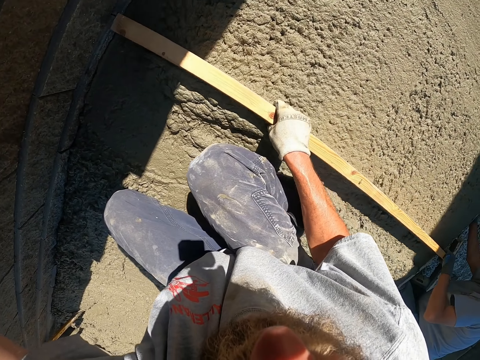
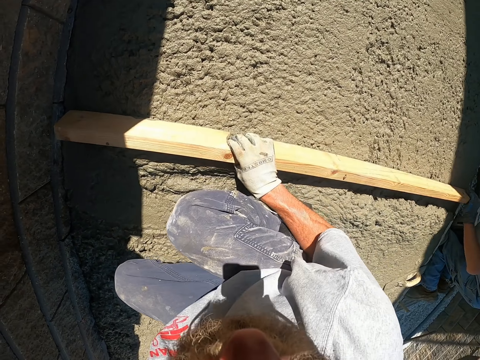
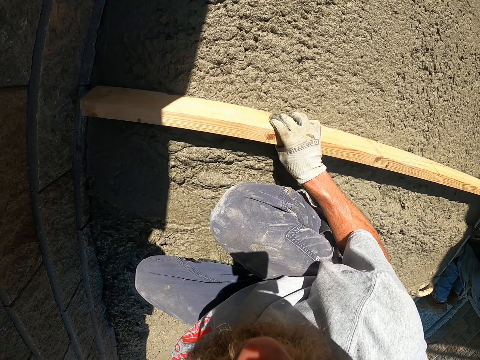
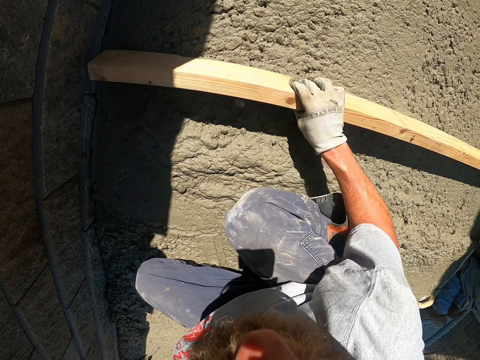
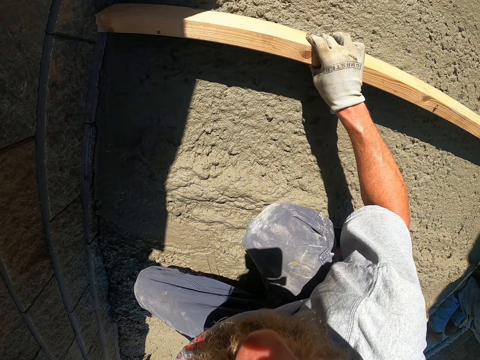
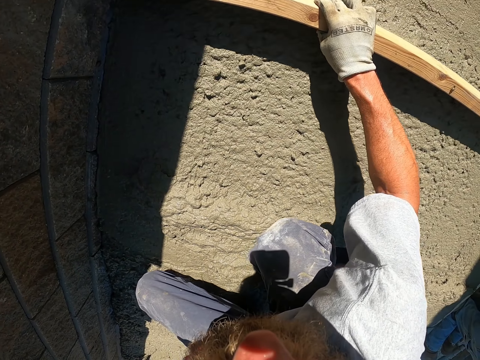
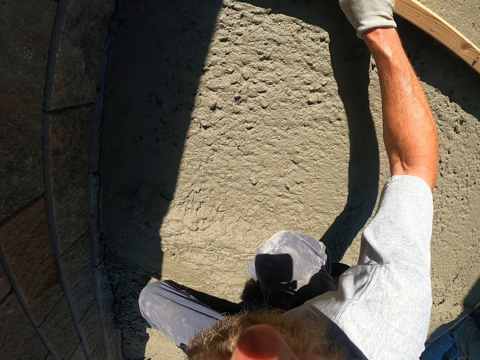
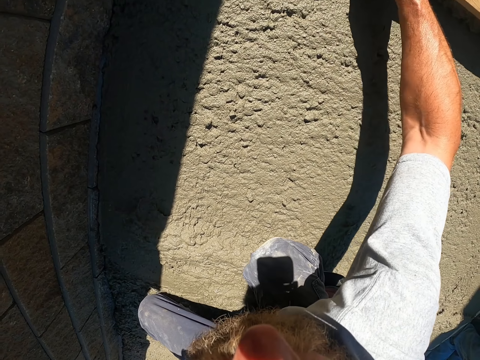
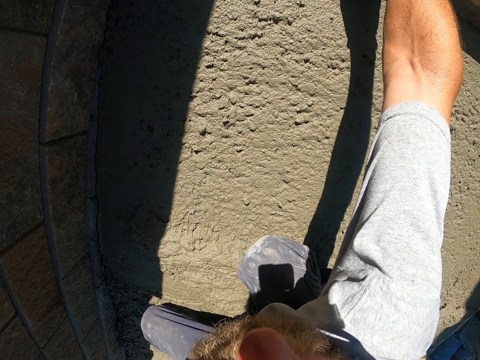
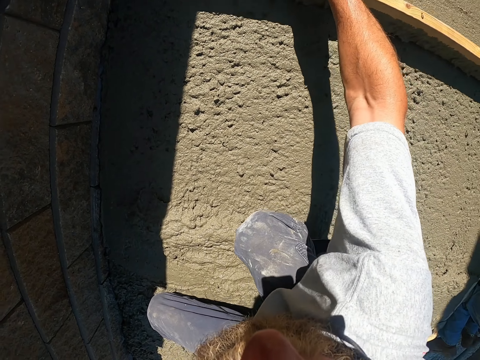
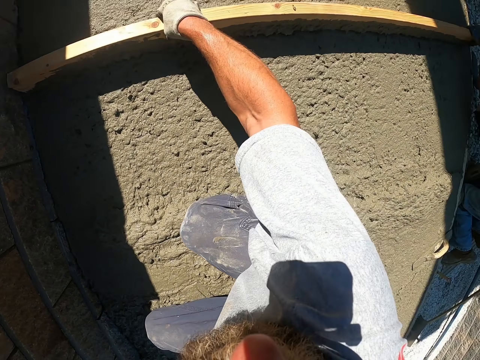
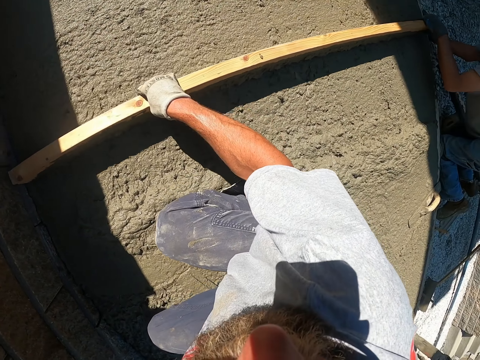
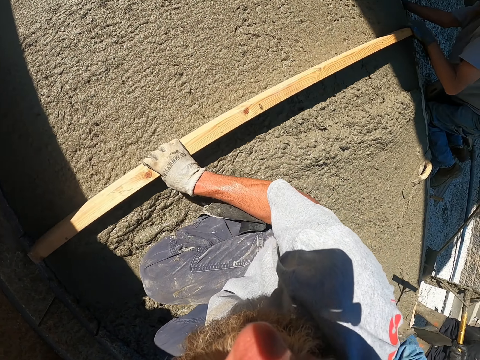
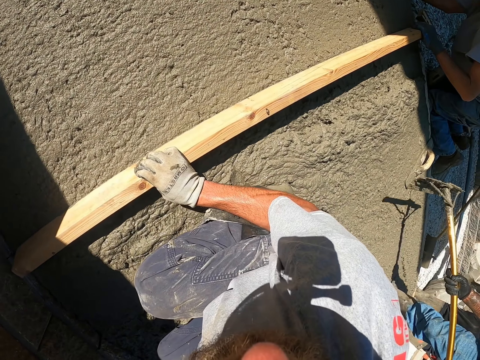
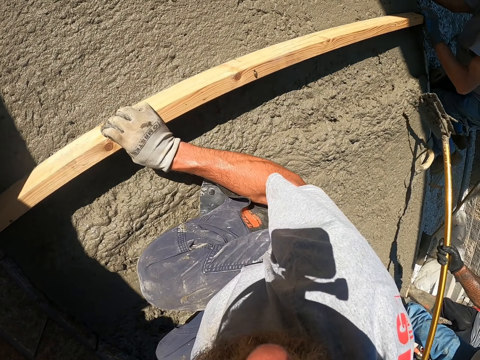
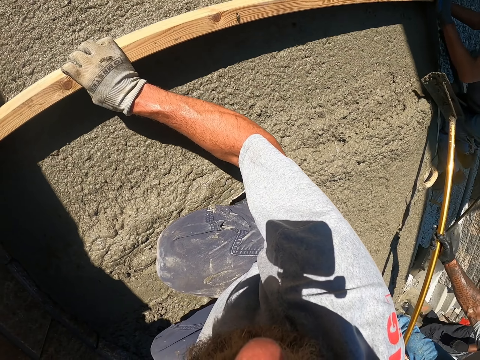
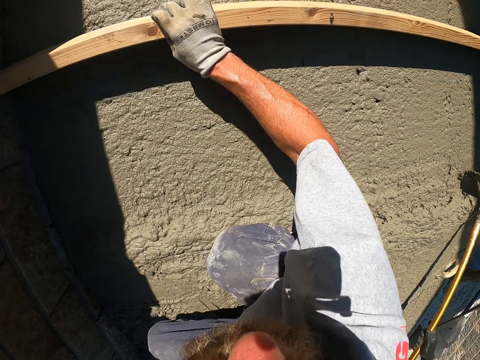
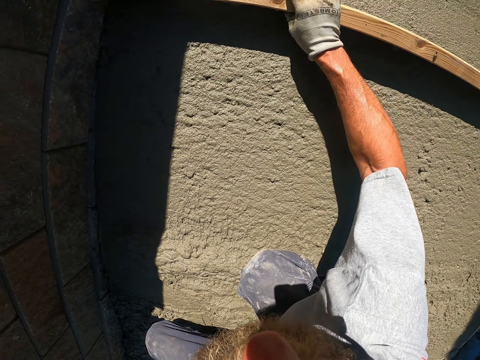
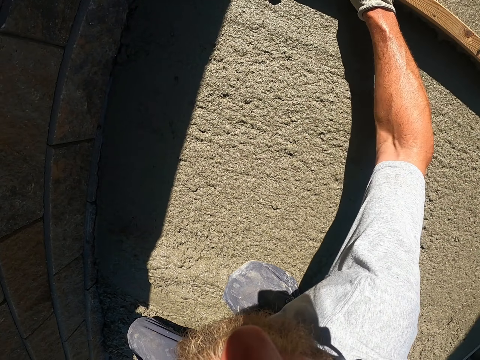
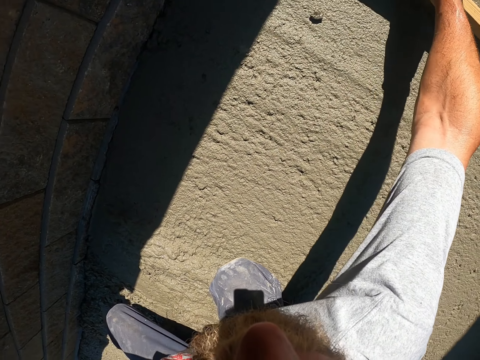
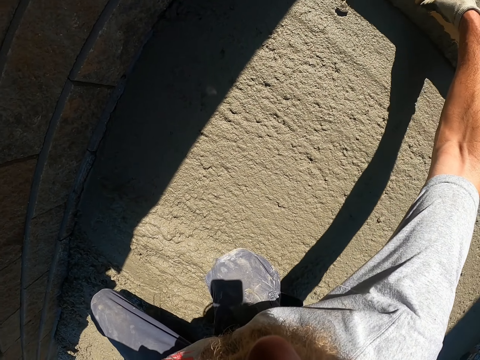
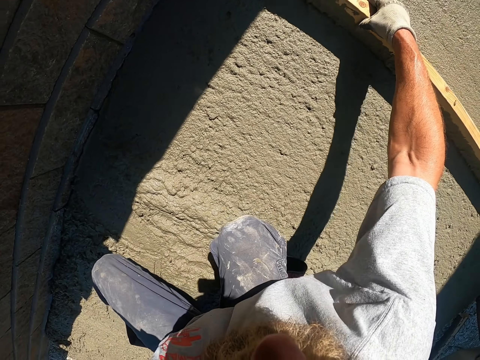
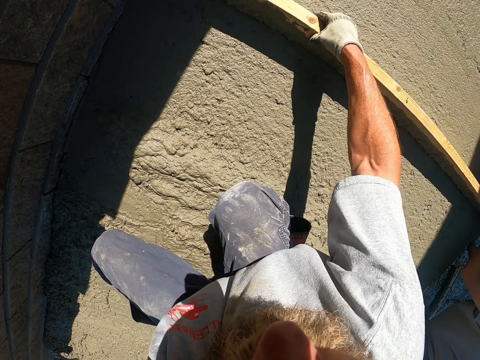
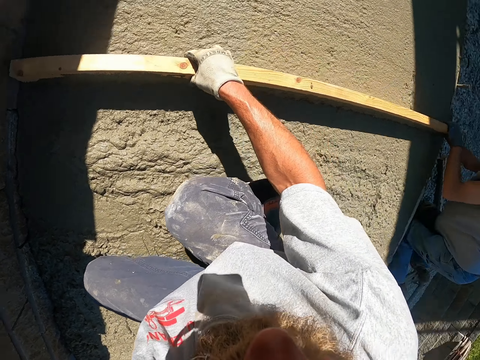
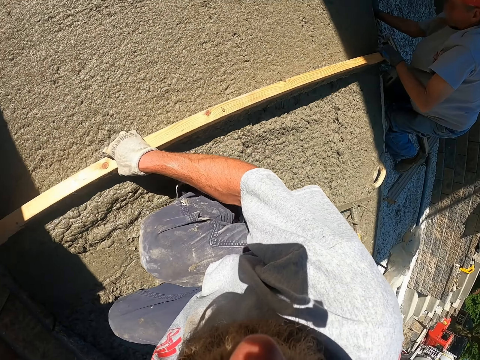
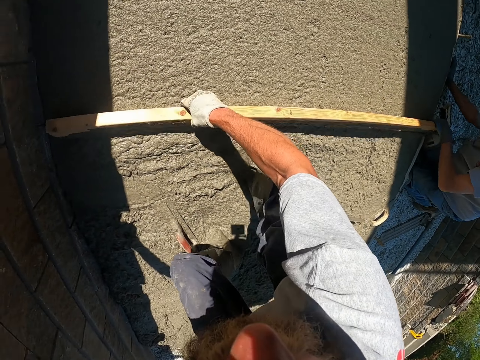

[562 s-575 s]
A person uses a rack to spread the cement. The camera wearer uses a wooden screed to flatten the cement.

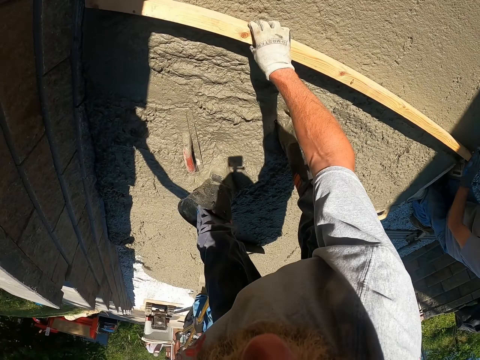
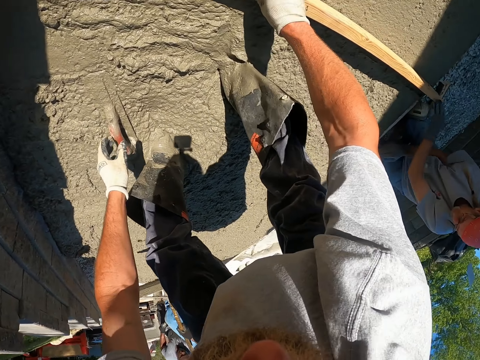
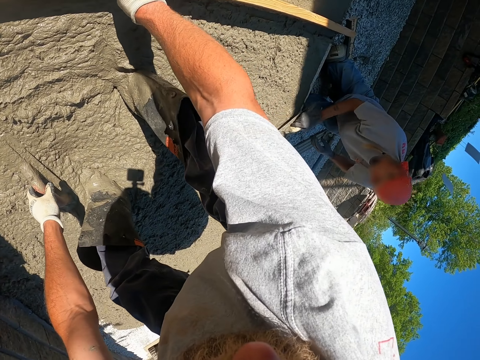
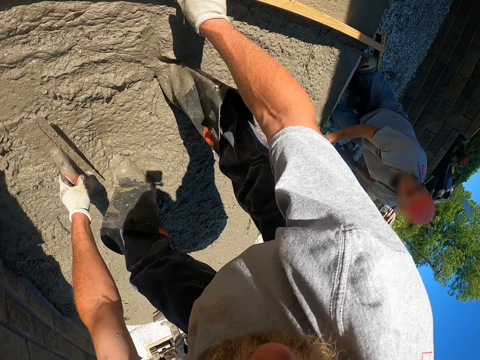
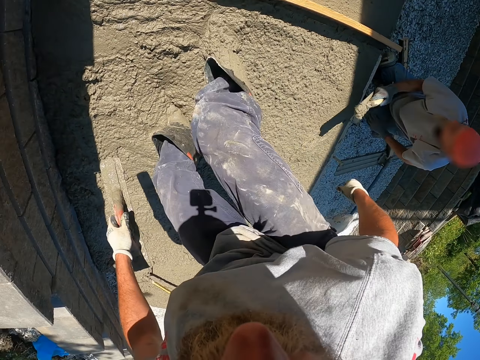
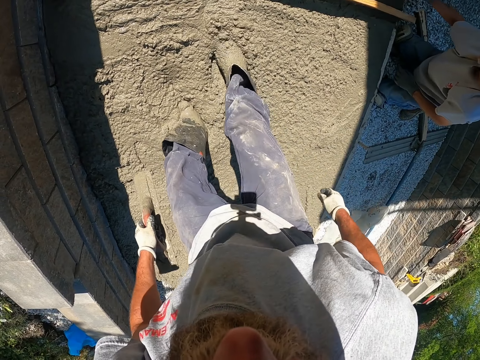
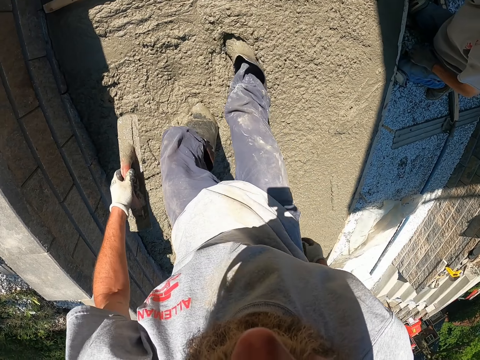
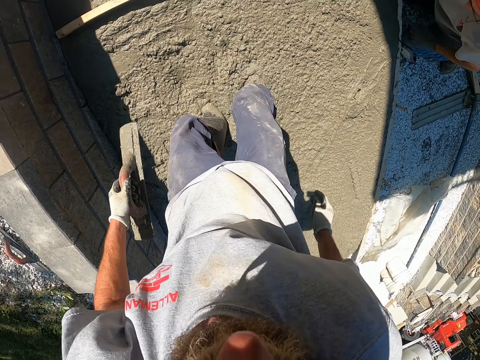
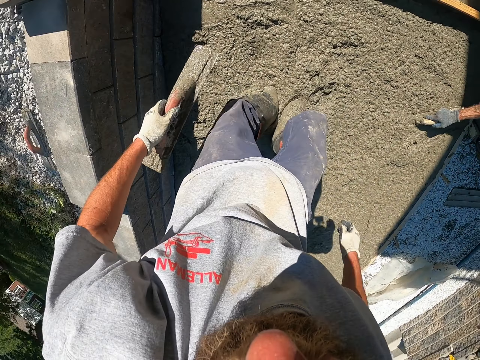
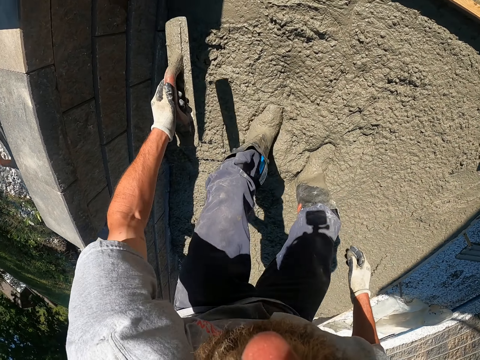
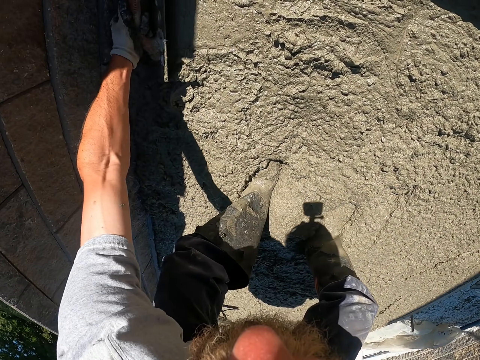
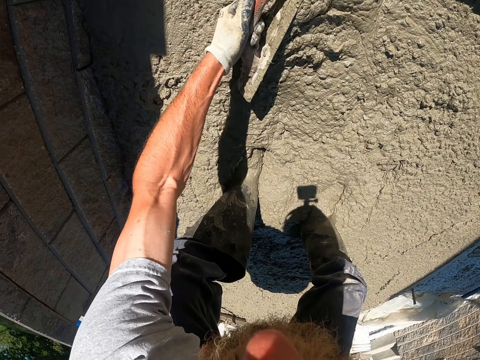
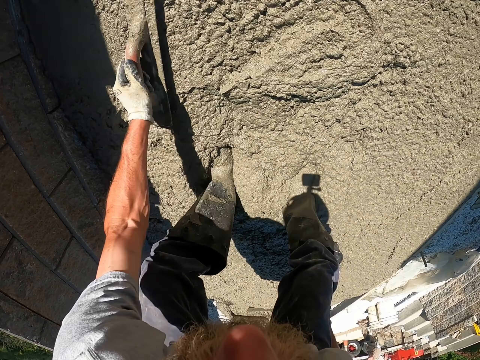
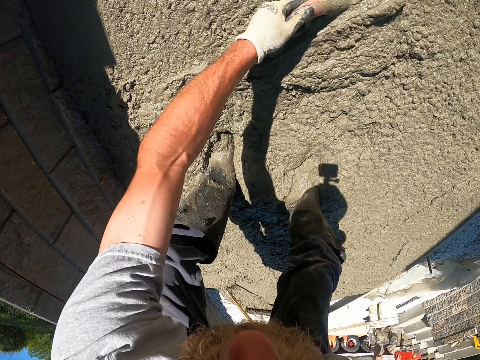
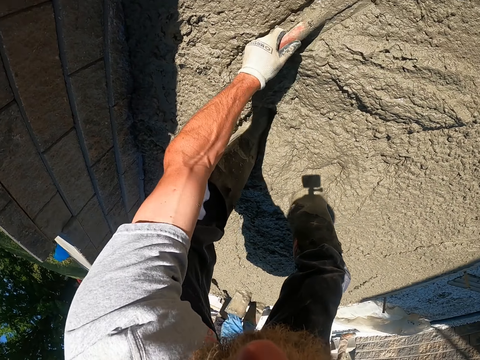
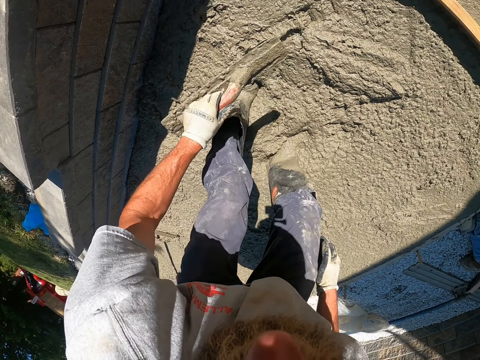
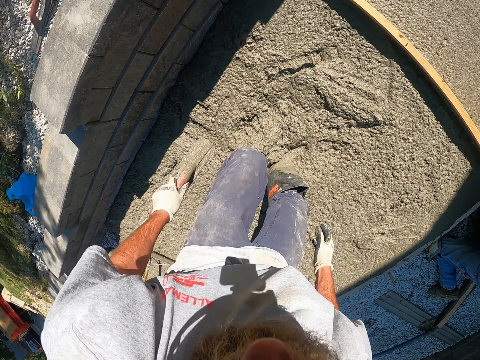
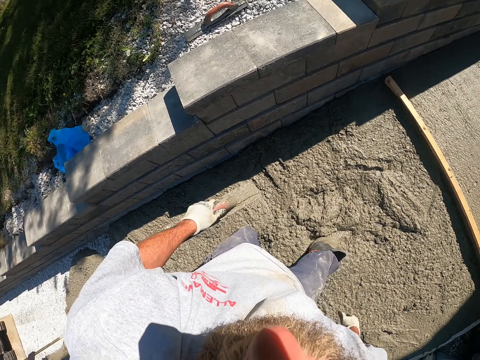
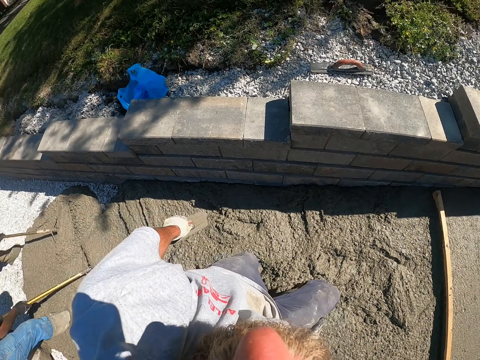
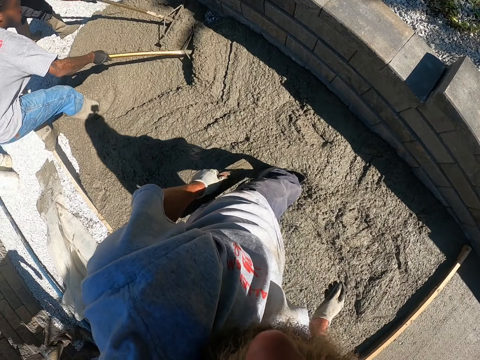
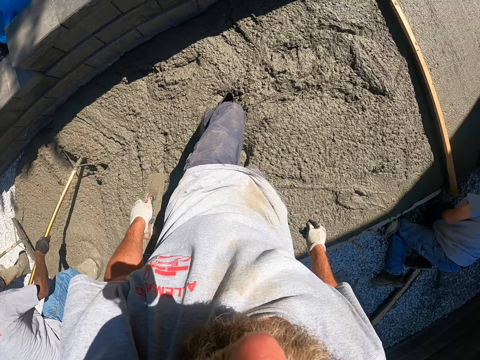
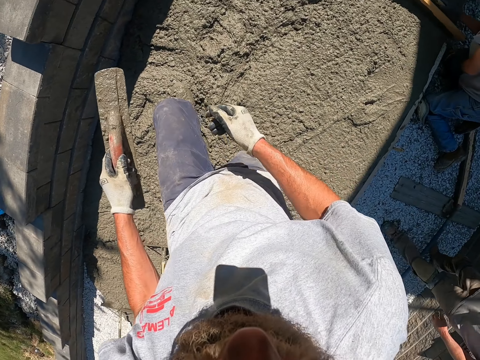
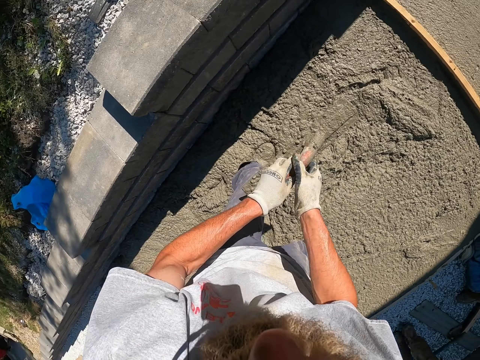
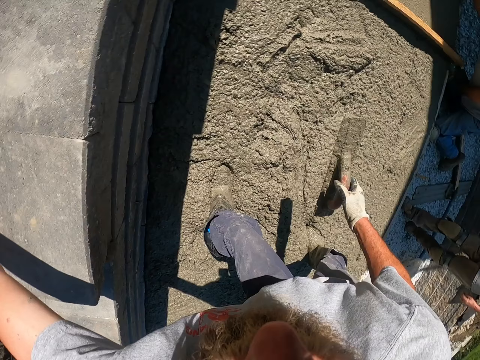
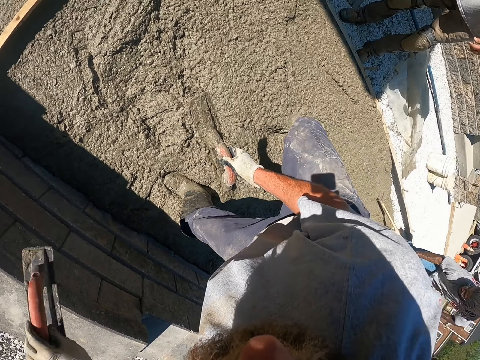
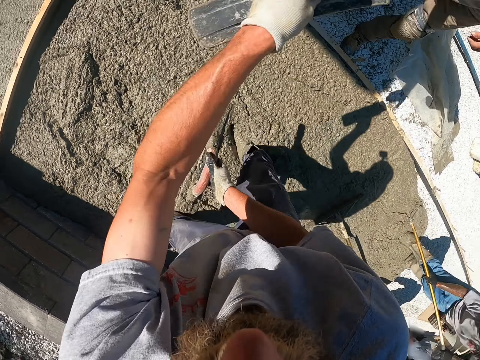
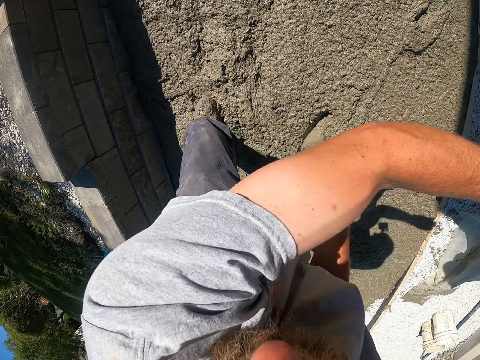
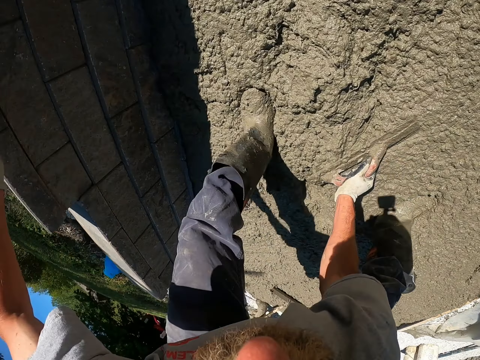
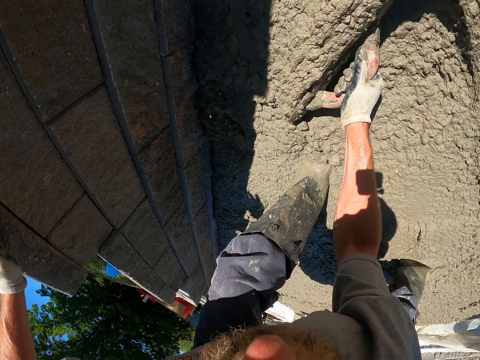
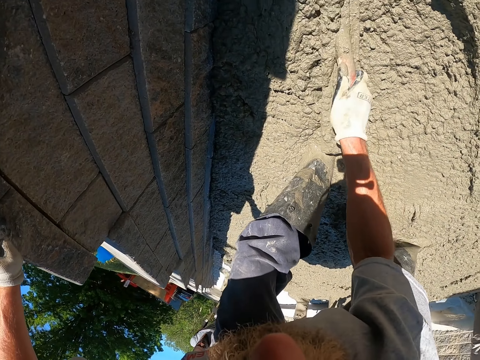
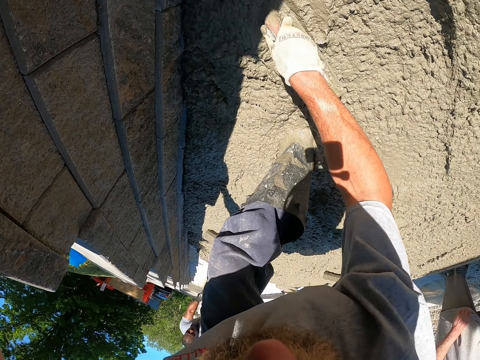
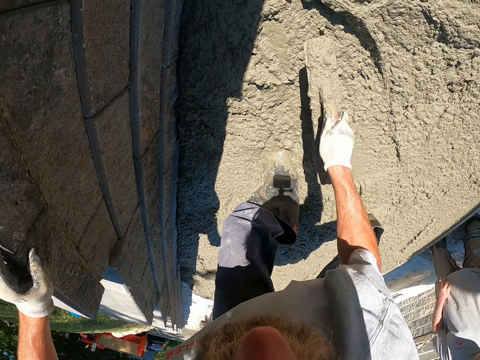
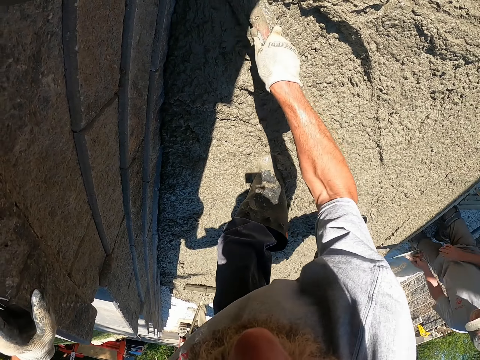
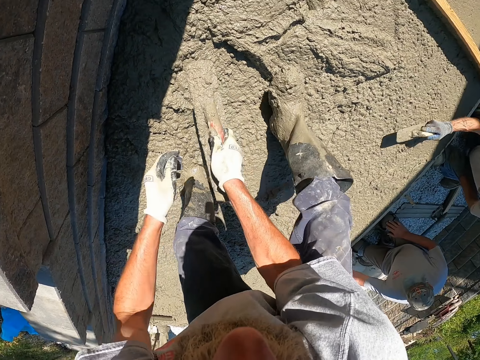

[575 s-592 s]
The camera wearer spreads the cement with legs. He stamps on the cement with his right leg. He uses the screed to flatten the cement. He spreads the cement using the screed. A person uses a rake to spread the cement. The camera wearer passes the screed to the person. He pushes the cement using the screed. He spreads the cement using the screed.
